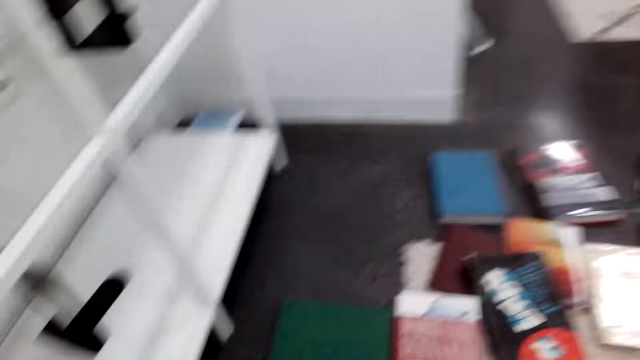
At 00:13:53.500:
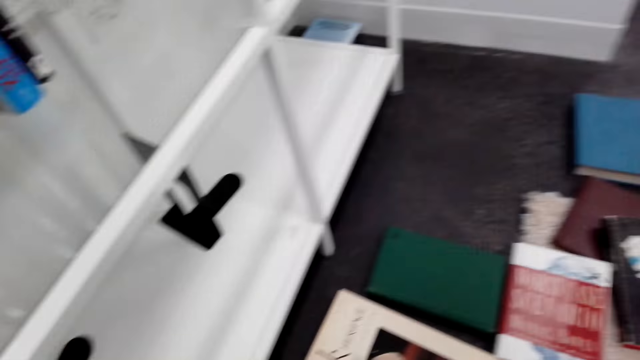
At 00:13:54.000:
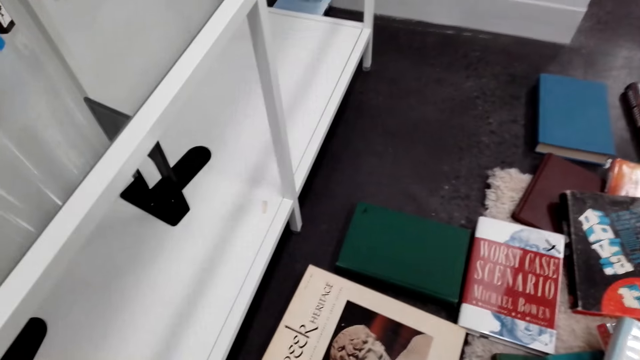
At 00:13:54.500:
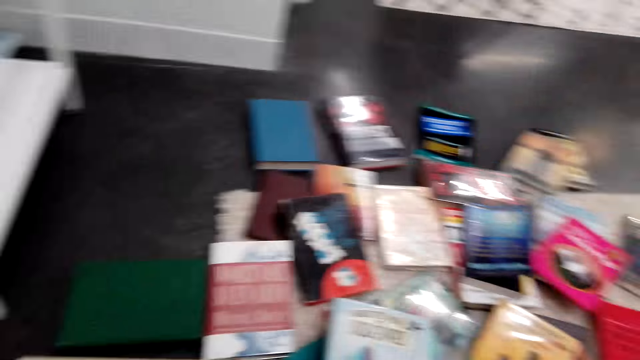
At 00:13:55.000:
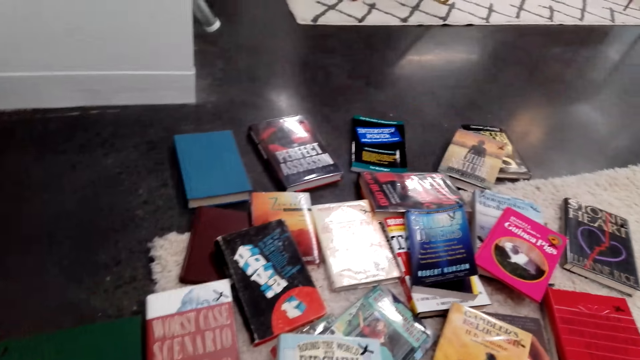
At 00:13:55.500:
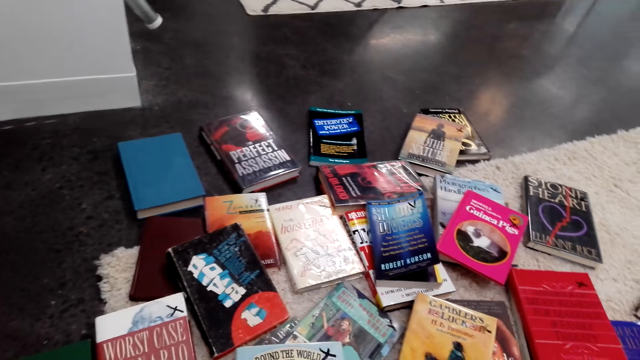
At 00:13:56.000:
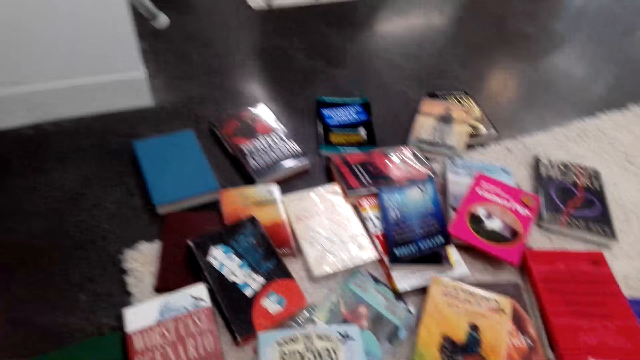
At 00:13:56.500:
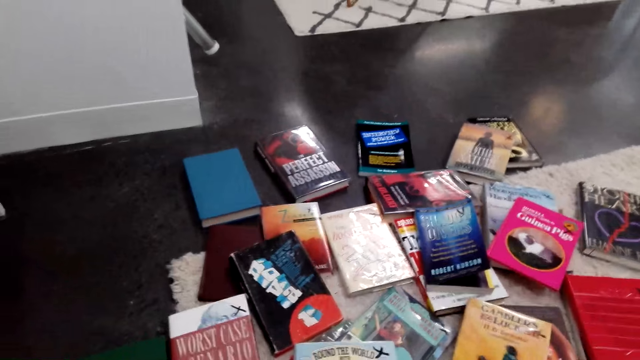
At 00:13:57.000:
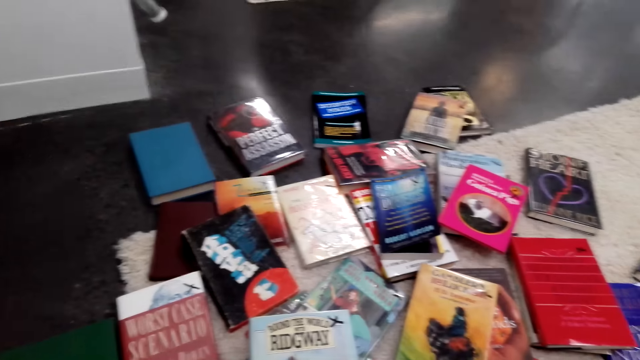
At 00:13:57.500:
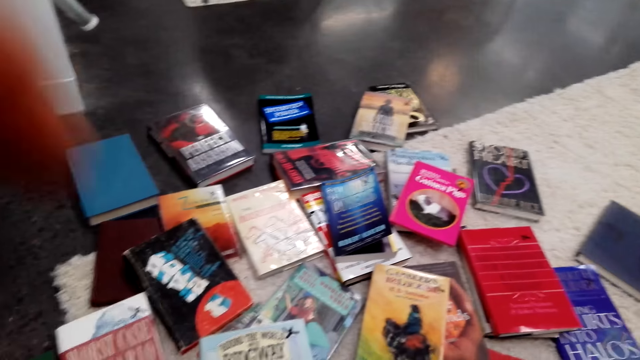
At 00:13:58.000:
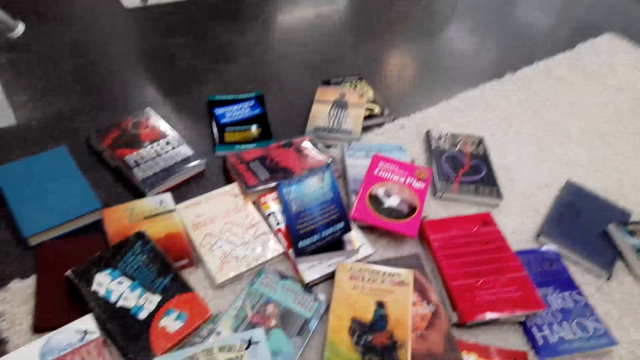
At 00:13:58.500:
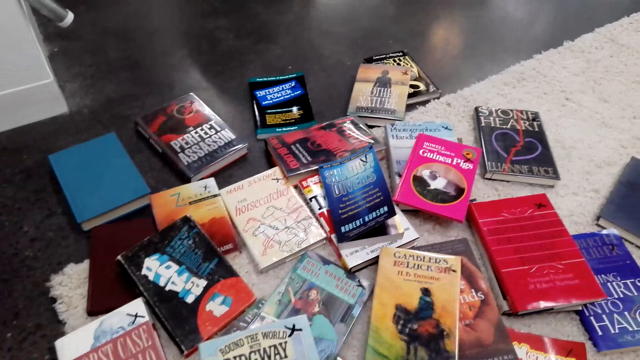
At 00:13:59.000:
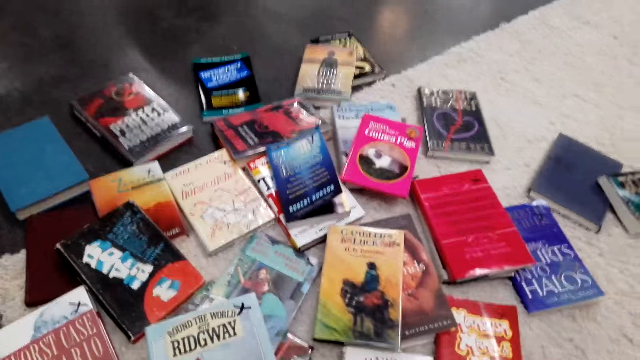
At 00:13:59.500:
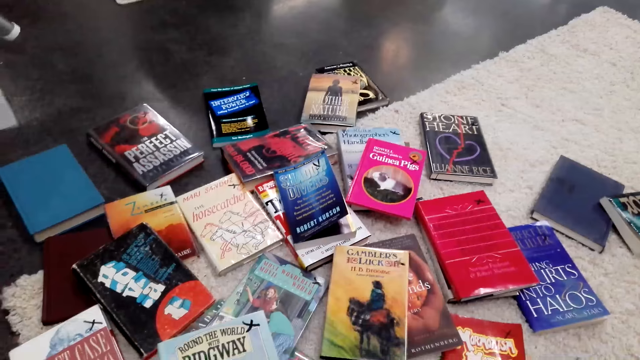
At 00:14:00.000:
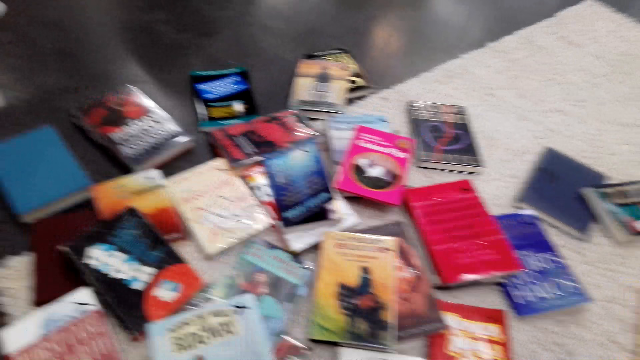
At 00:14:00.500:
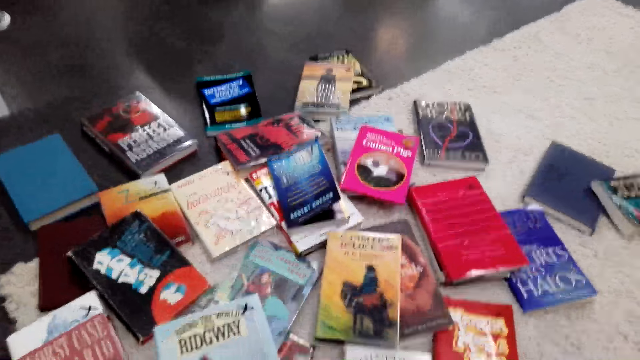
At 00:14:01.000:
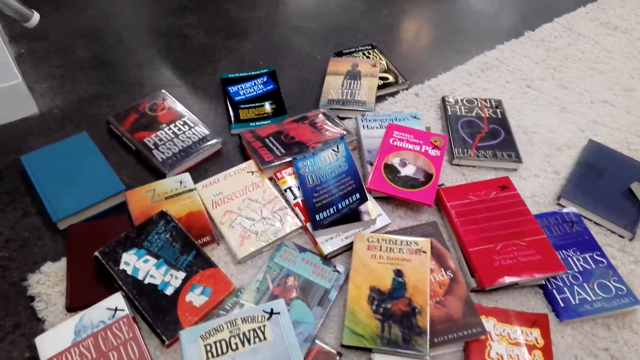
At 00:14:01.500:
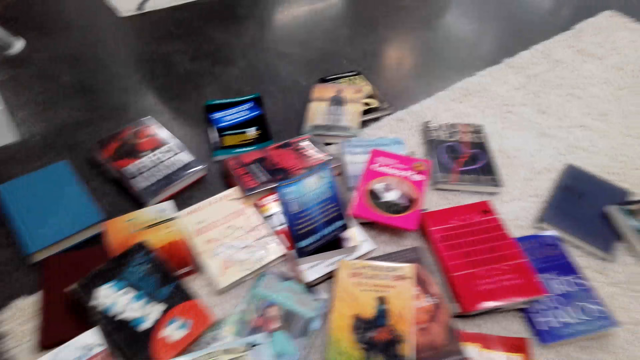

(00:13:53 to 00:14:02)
The camera wearer looks around. They put a book on the other side. They arrange the books. They gaze at books on the floor.

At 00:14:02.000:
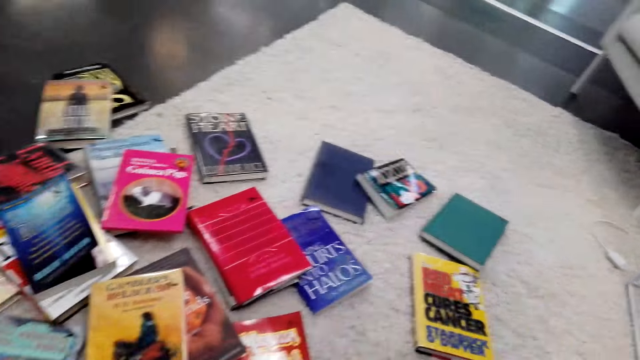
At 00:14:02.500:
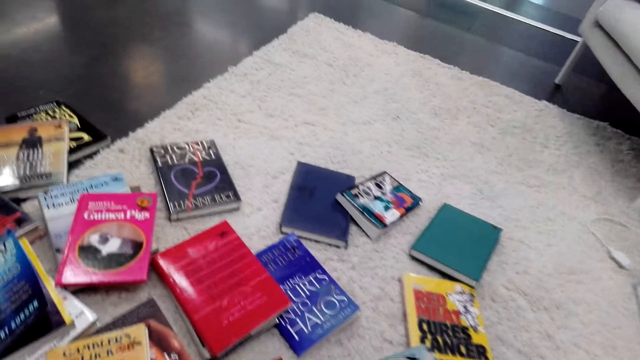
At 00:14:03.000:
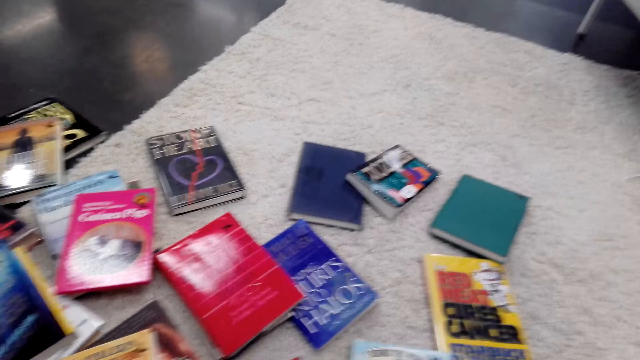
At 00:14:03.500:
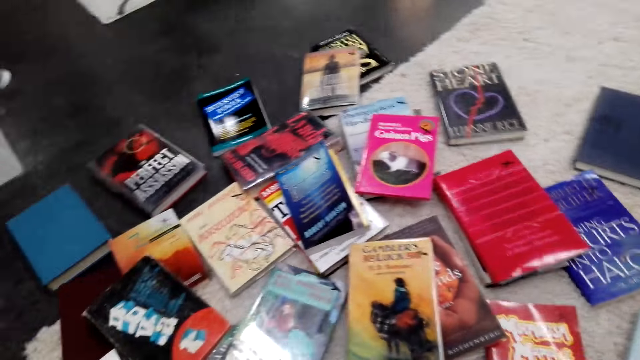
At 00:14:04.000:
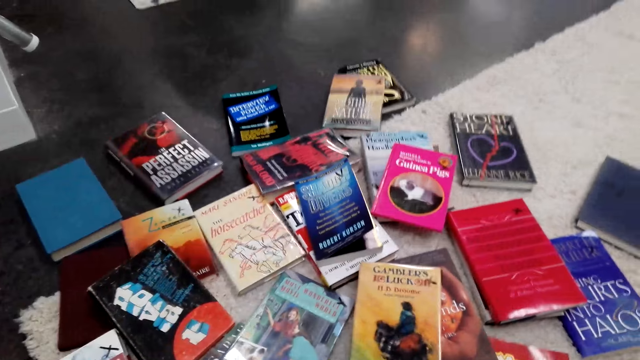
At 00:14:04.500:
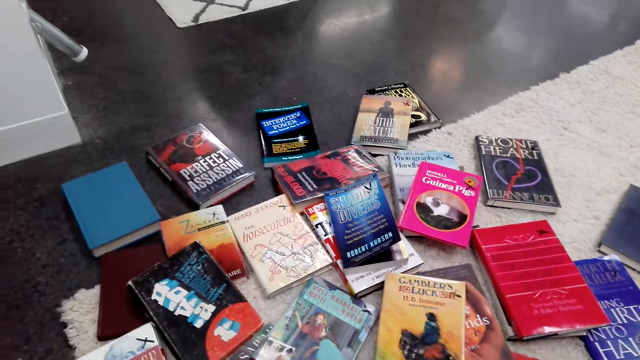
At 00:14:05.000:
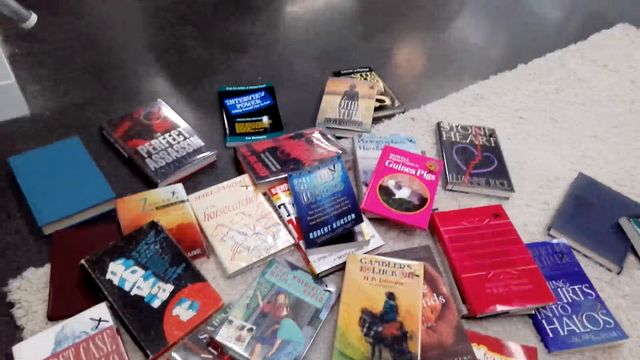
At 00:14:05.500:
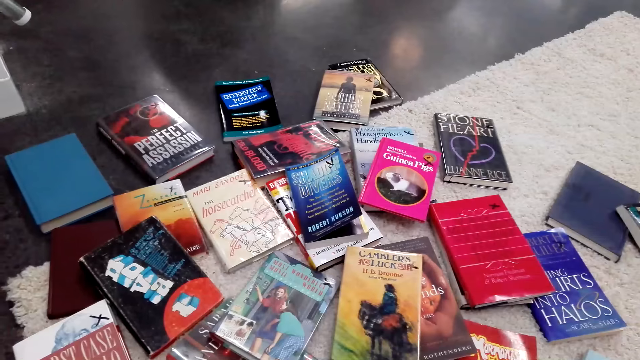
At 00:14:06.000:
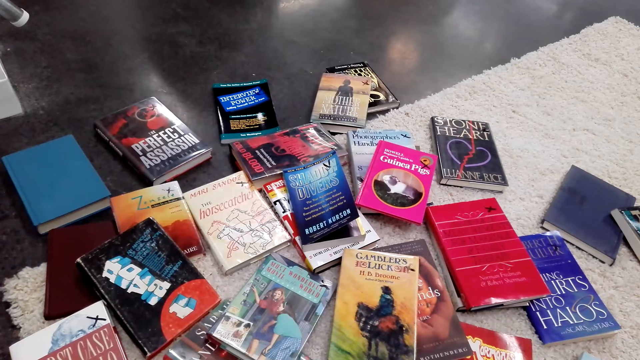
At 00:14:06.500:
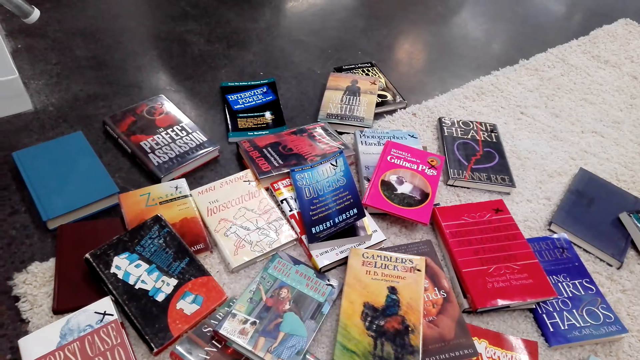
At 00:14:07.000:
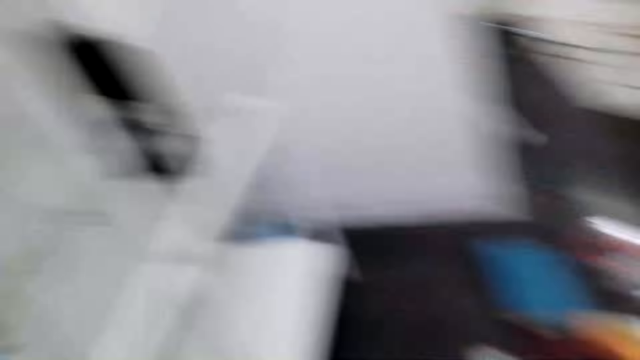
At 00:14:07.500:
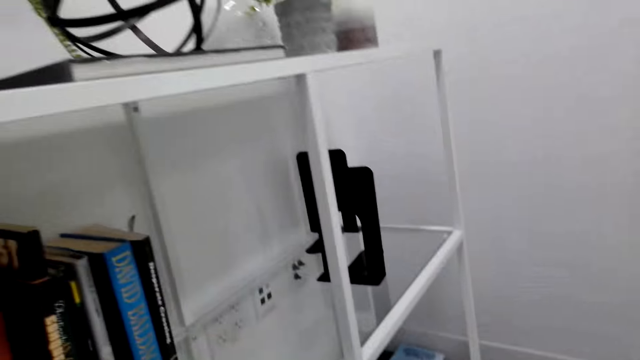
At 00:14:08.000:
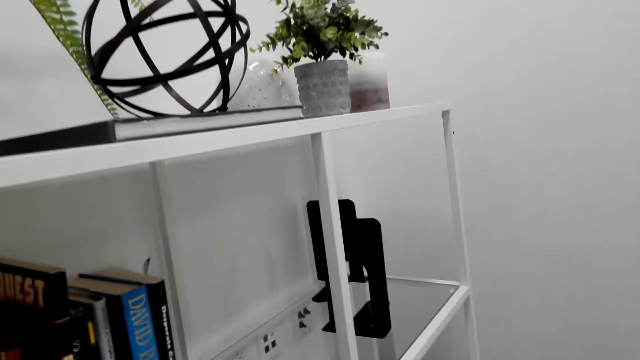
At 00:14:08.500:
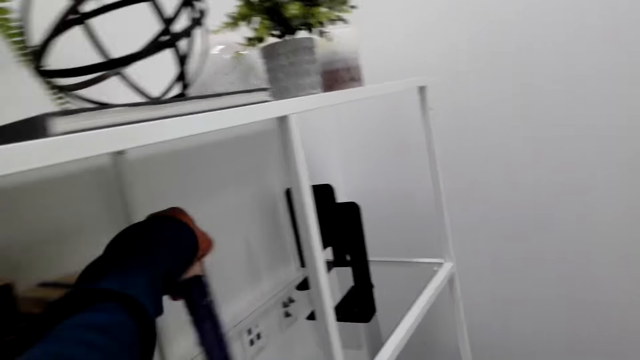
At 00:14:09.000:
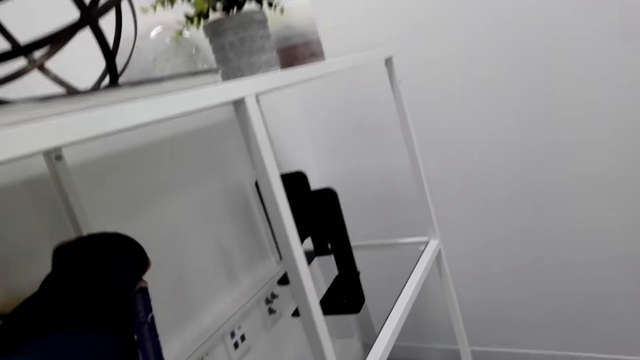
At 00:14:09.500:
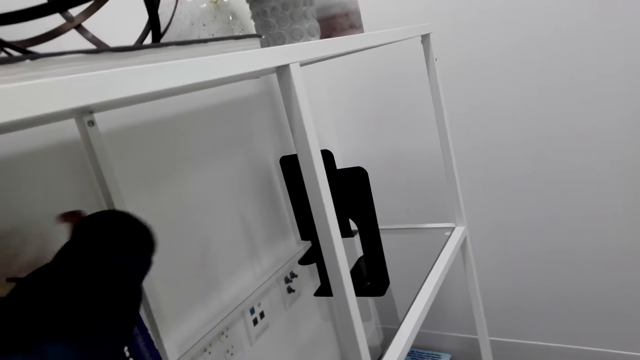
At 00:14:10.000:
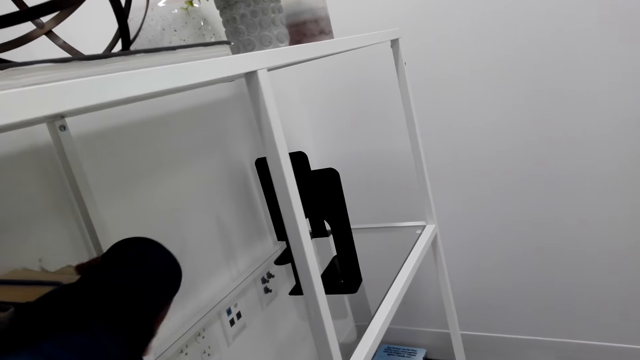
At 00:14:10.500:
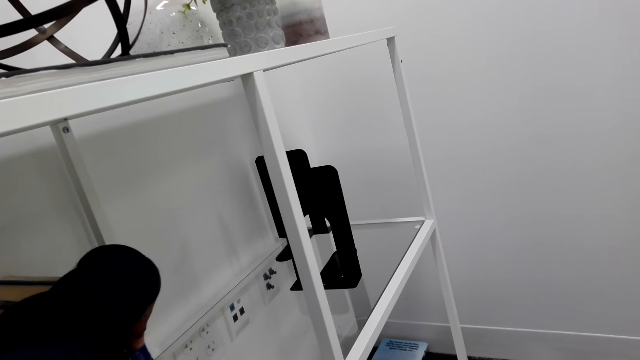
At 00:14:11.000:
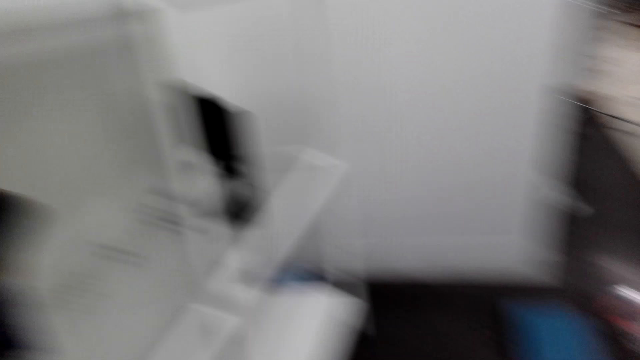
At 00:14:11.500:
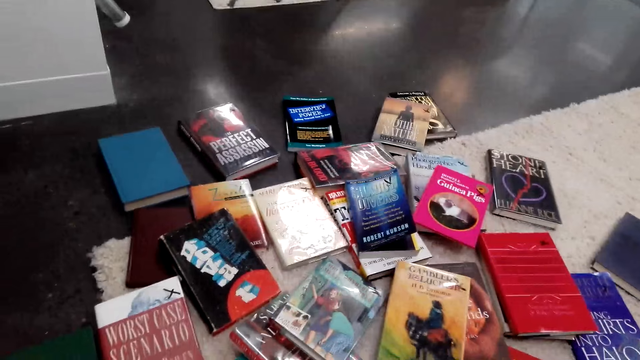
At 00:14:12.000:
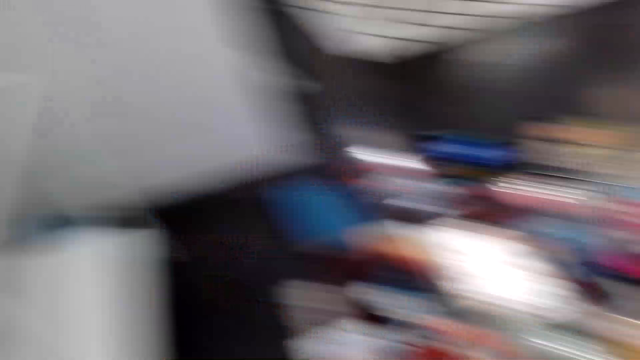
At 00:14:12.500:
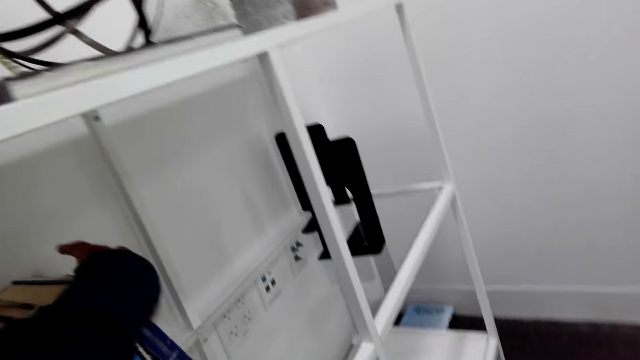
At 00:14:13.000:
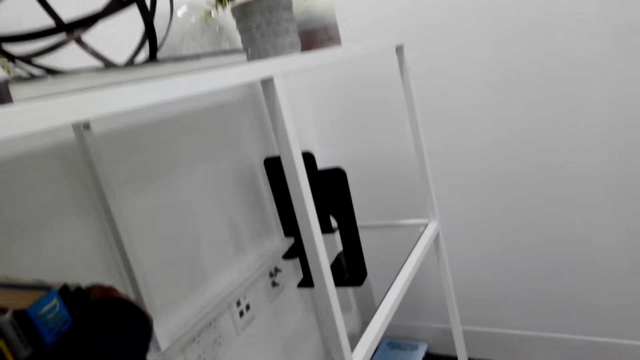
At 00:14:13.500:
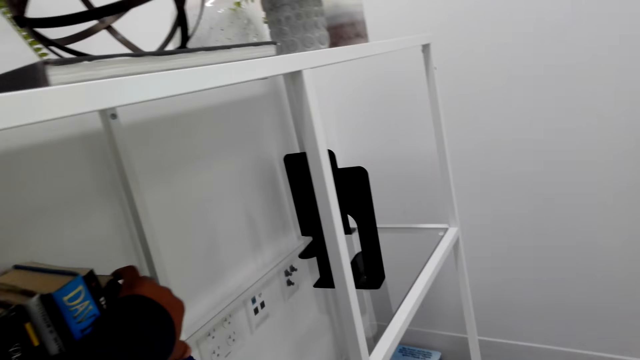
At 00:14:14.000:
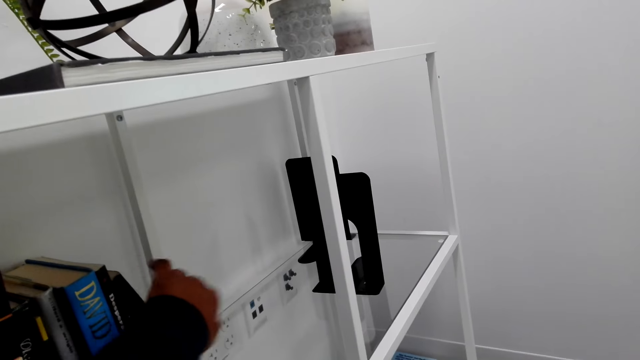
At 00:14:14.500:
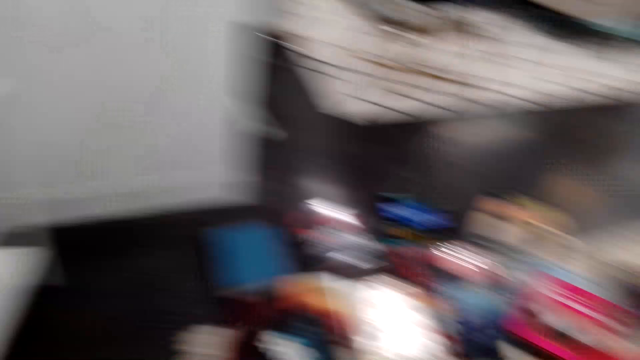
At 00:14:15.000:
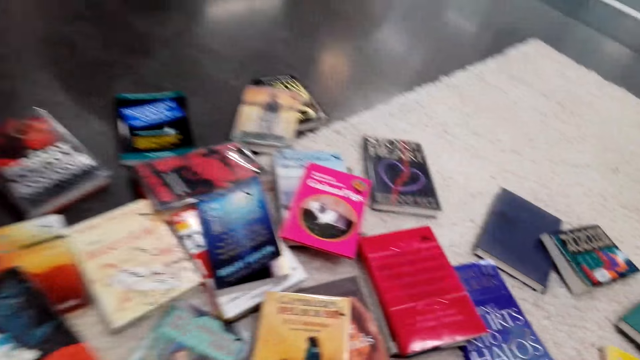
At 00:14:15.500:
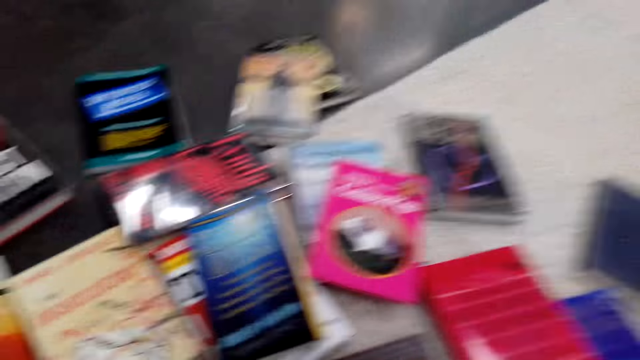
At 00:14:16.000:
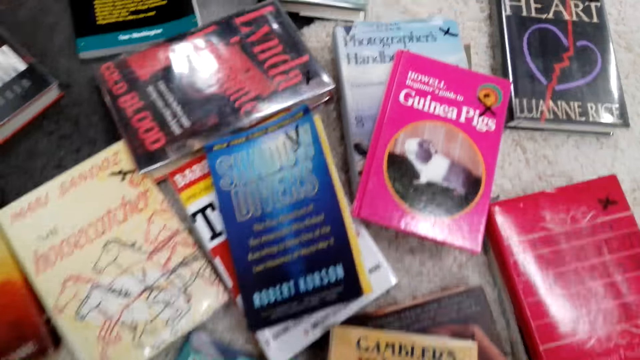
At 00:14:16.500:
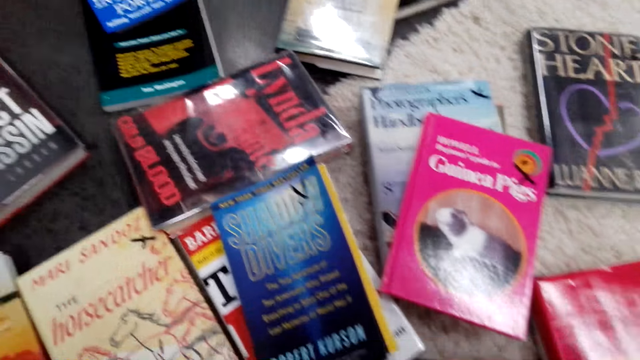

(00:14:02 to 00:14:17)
The camera wearer looks around. They look at a bookshelf. They arrange a book on the bookshelf. They put the book on the shelf. They gaze at books on the floor. They hold the book in place on the shelf. They look at book covers on the floor. They move a hand down.
